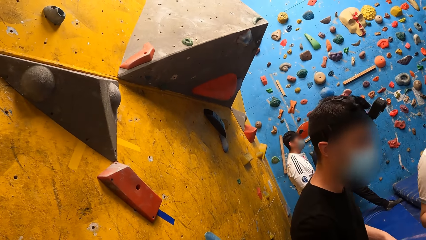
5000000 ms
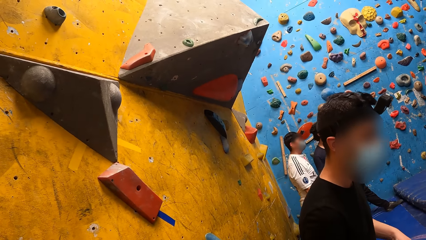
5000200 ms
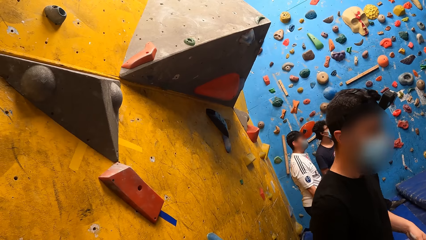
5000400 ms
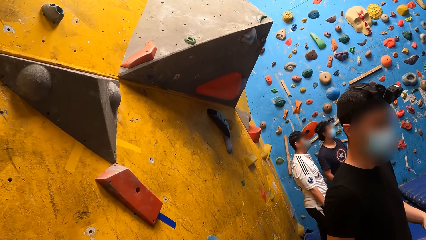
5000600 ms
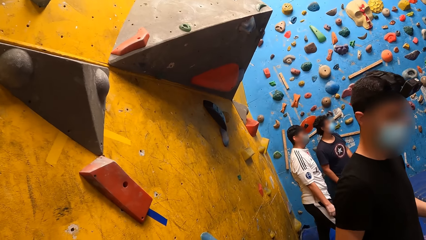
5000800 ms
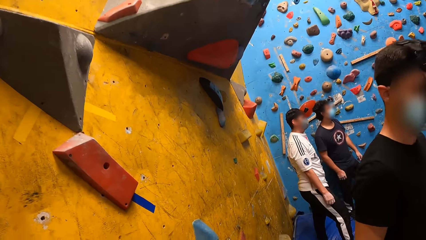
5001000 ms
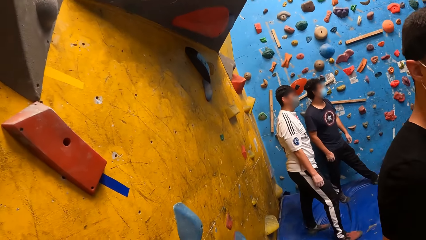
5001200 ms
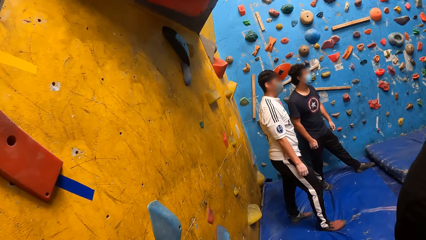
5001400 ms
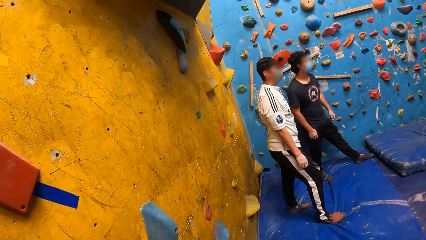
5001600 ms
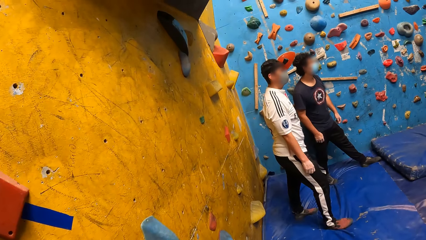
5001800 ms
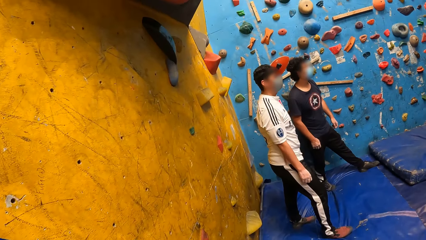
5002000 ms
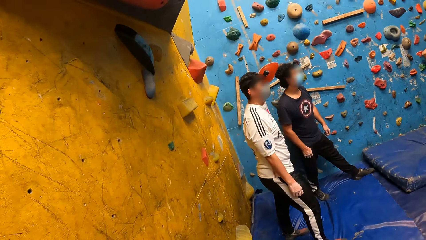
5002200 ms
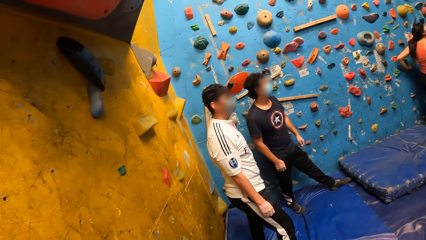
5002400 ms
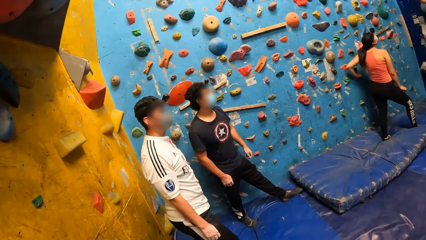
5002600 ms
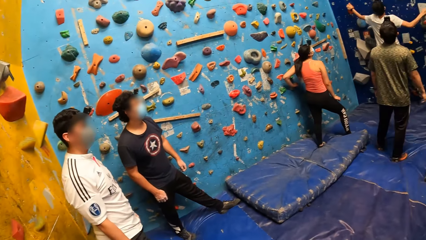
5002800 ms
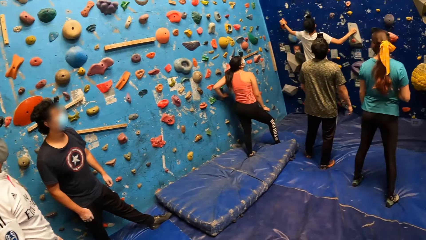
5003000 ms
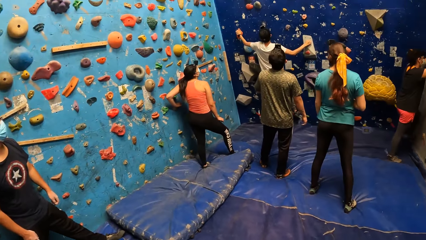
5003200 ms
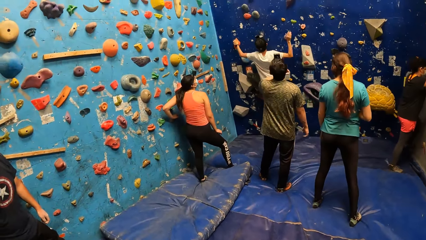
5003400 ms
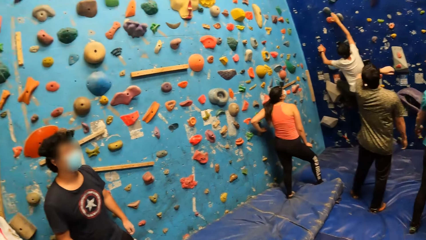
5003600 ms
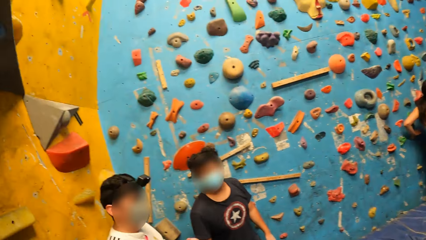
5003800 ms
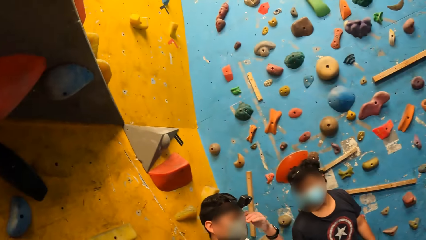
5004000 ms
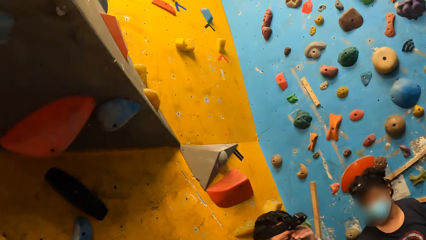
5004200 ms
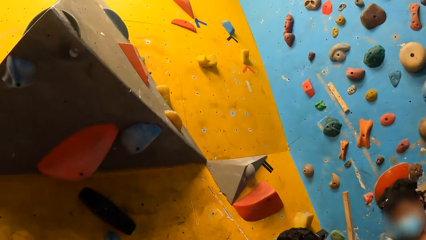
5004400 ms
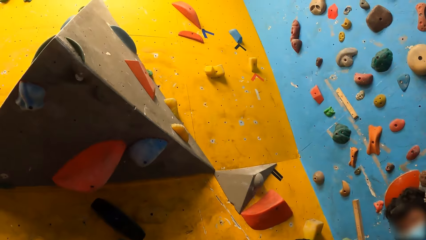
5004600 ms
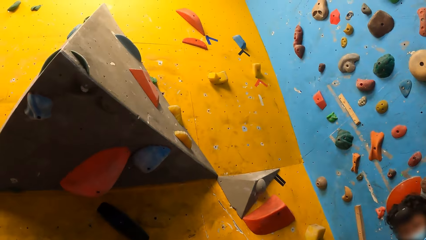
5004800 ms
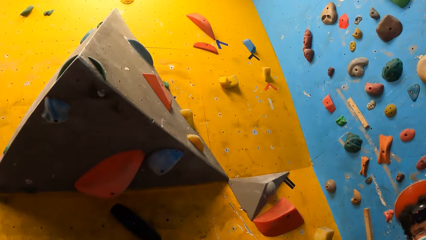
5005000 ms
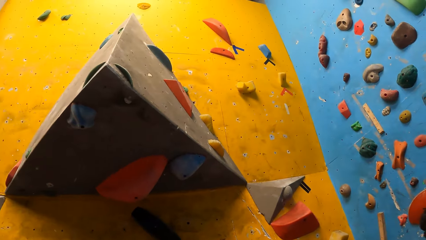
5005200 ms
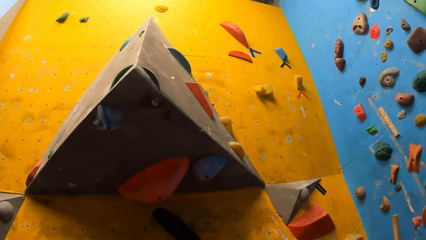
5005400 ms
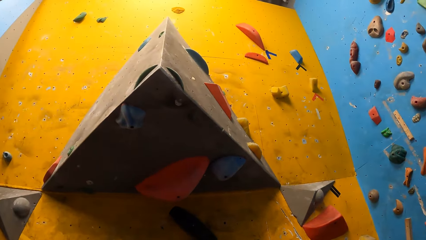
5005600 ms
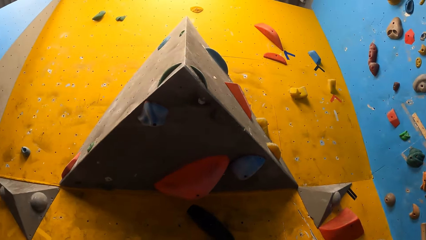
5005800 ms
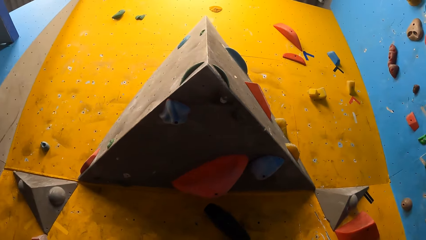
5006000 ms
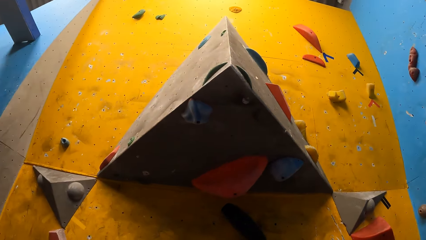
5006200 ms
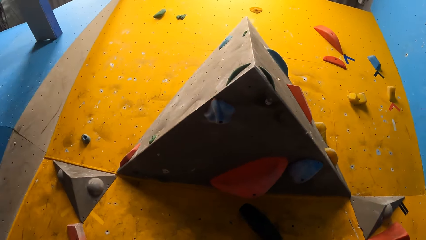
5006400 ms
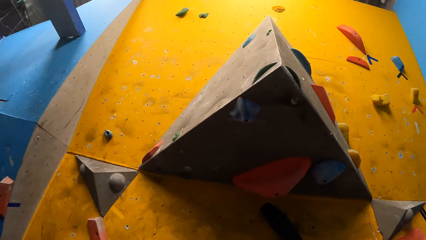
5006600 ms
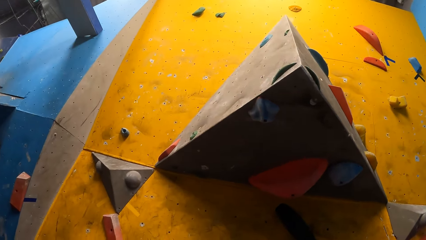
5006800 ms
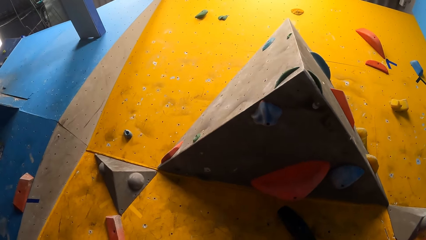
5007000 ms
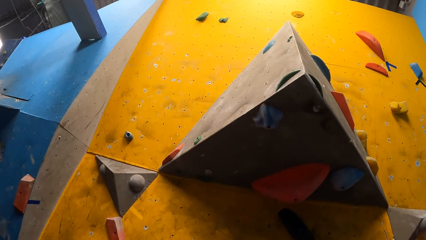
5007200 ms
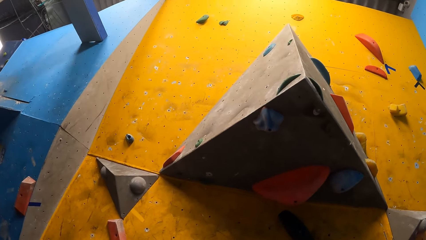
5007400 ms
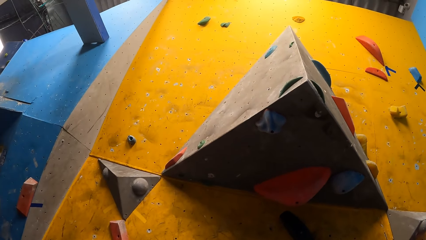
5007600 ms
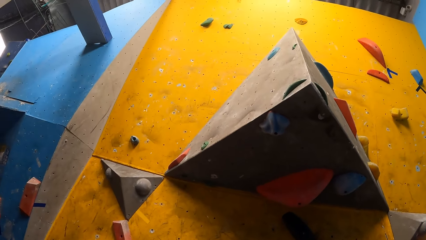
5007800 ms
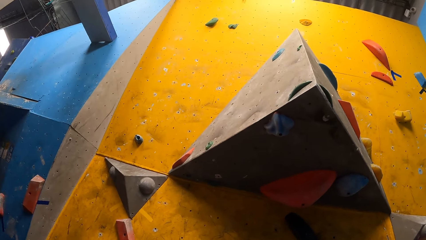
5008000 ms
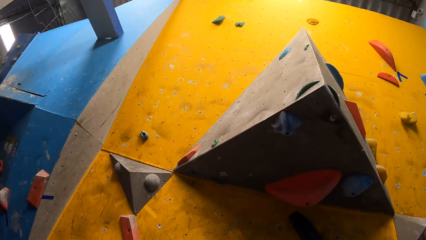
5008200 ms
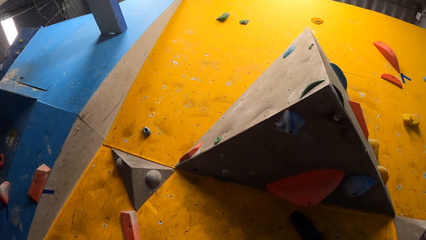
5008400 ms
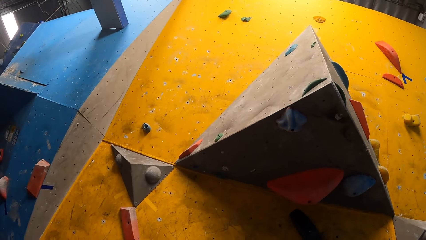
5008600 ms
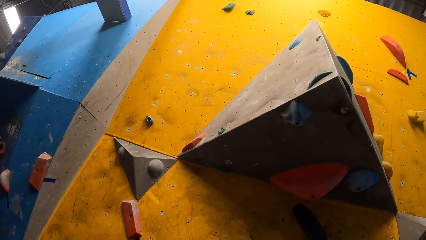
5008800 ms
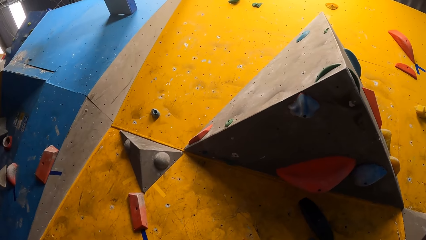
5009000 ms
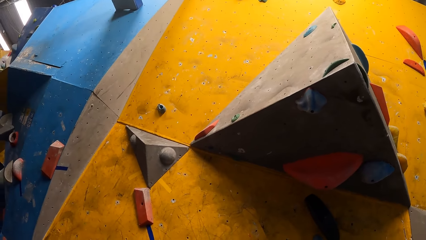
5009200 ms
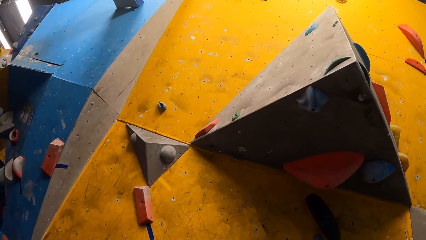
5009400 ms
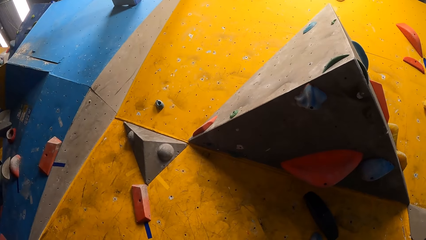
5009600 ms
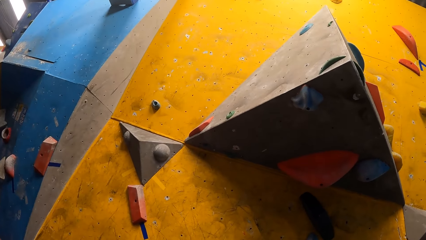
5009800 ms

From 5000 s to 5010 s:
The camera wearer walks in the room. They stare at the wall.

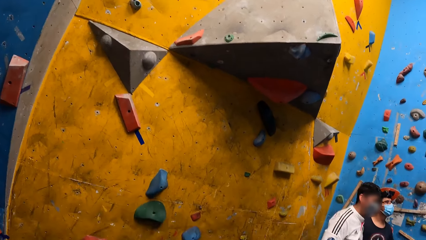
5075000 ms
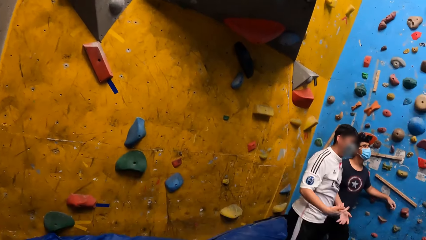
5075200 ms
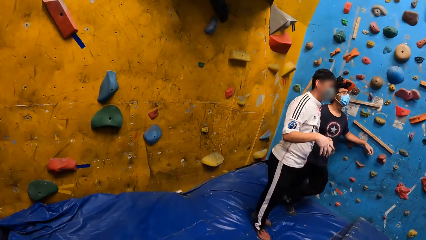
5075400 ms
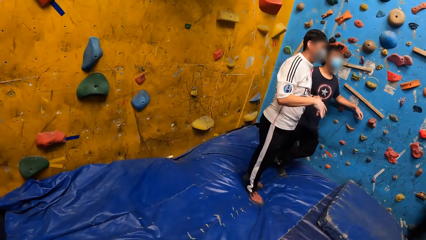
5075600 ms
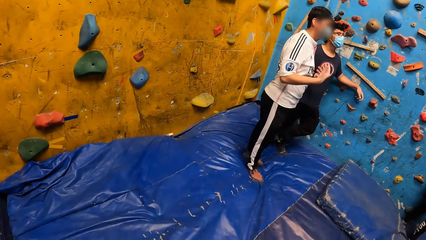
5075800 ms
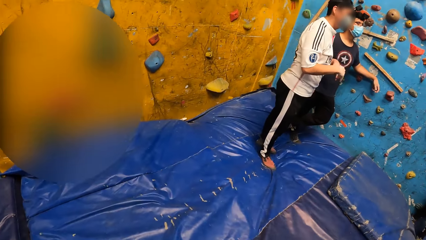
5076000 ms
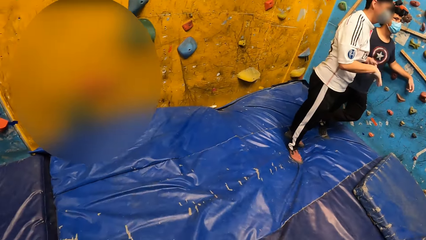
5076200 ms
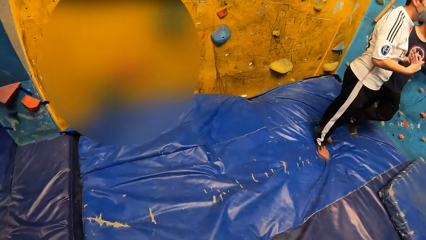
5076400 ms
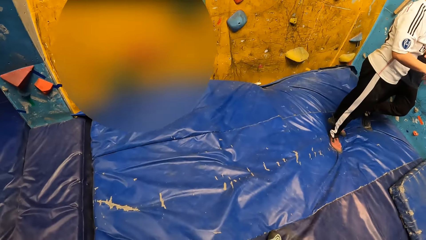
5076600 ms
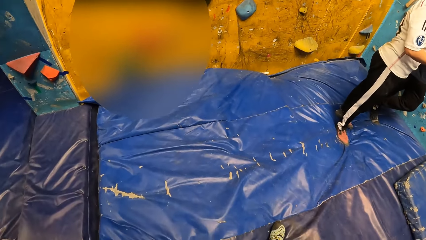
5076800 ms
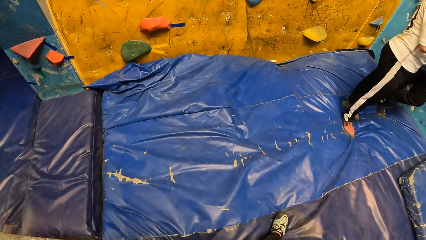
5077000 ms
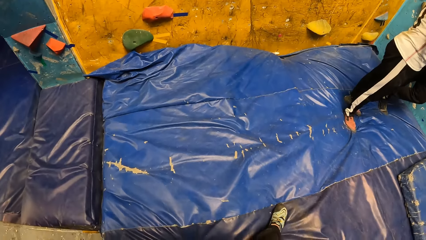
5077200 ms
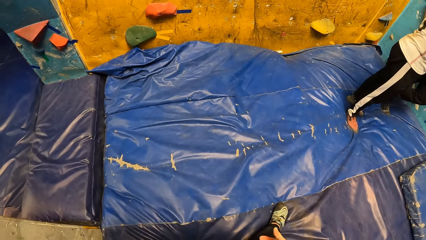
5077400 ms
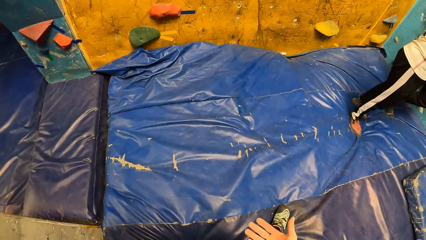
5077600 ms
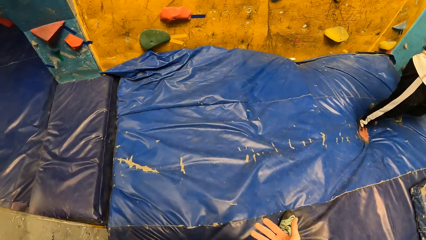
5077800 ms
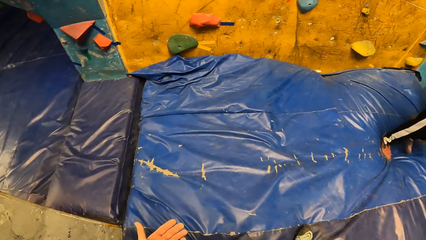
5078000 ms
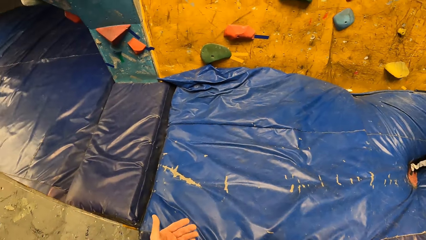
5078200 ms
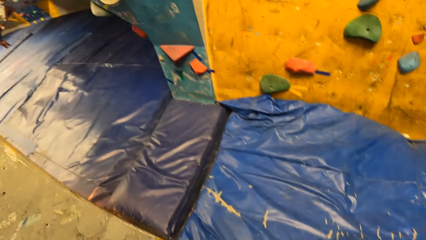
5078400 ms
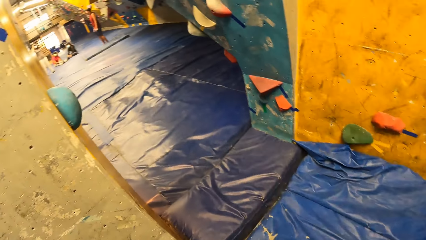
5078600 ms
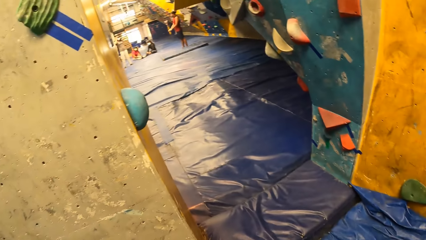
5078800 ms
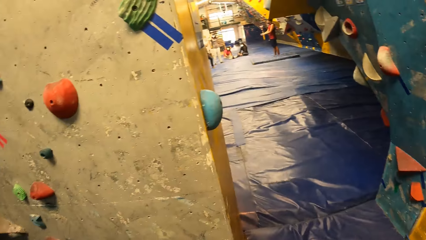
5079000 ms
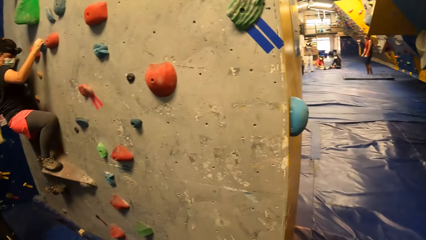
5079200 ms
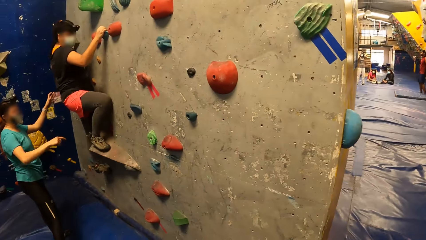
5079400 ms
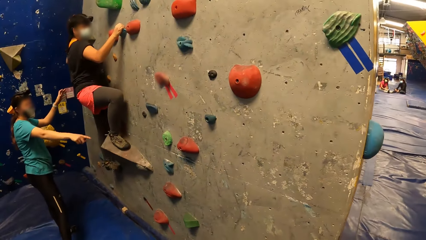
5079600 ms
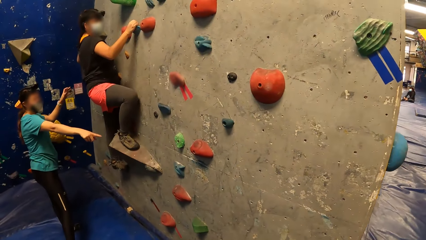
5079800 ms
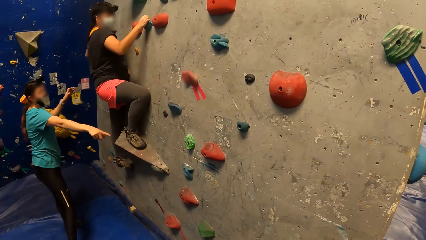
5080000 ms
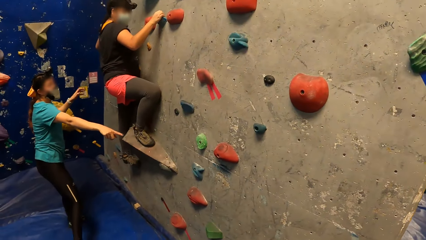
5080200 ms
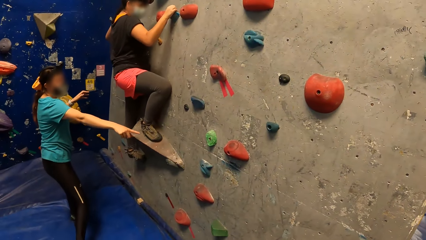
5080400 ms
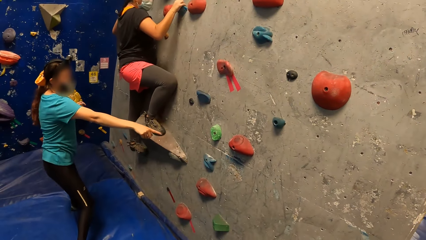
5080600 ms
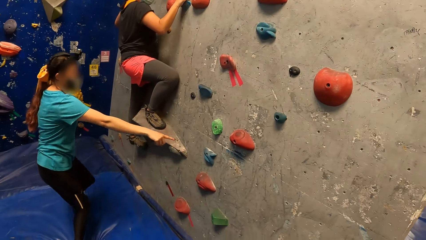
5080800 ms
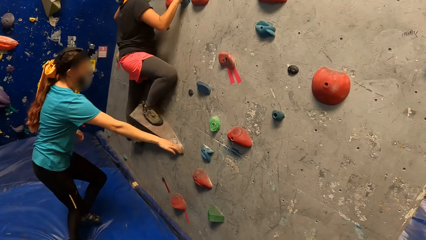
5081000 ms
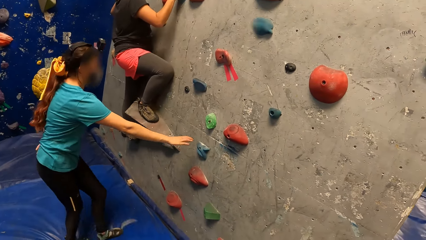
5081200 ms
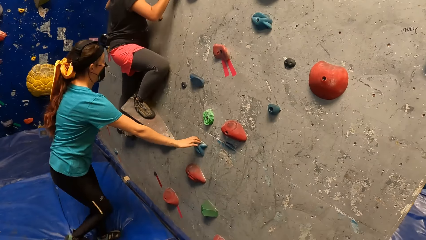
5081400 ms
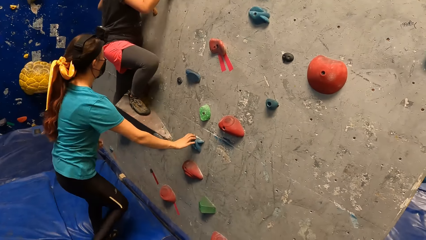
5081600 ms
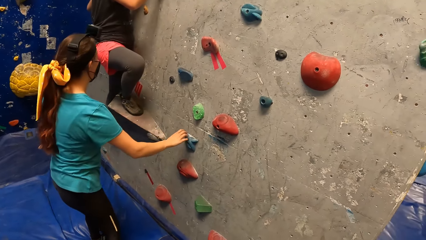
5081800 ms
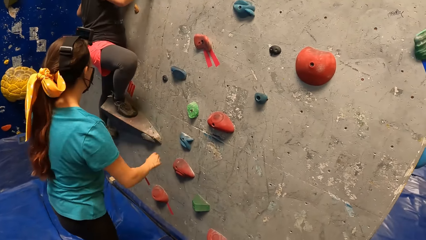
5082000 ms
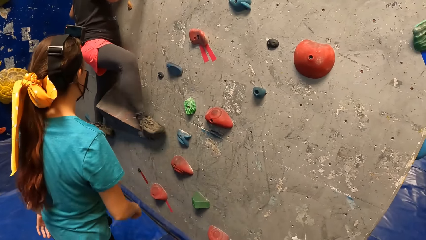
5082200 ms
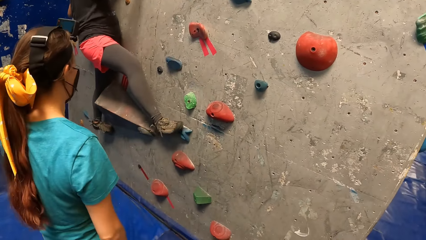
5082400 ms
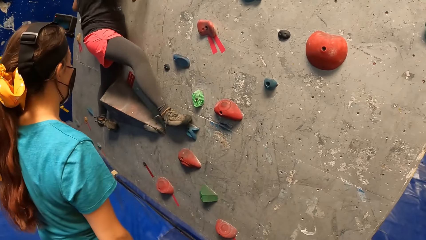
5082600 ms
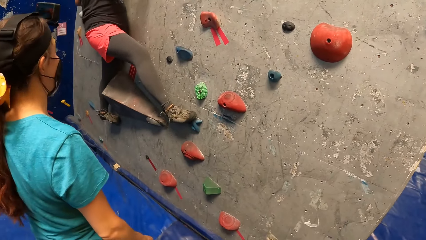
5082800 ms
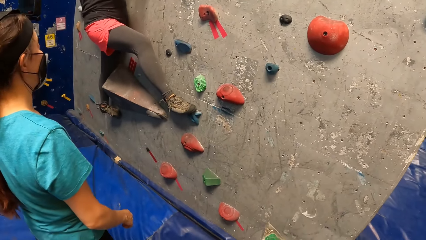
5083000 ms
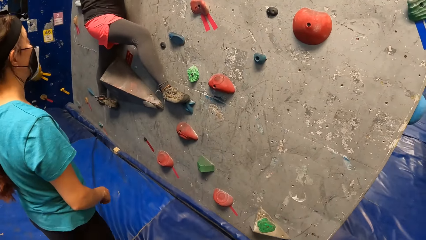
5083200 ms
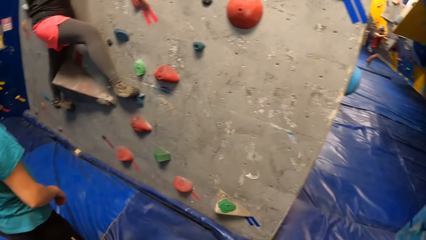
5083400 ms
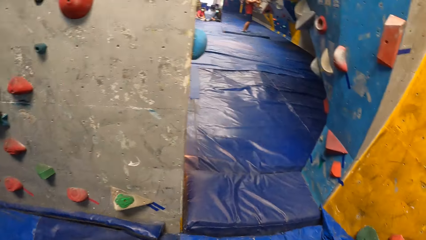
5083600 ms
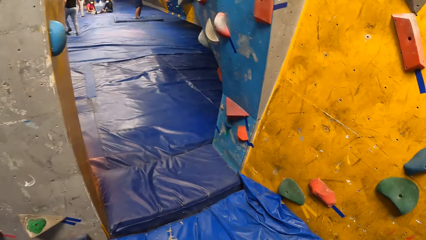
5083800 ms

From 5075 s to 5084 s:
The camera wearer stares at the floor. They stare at the wall.
